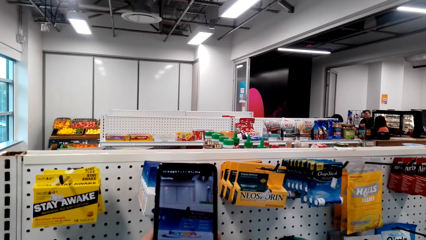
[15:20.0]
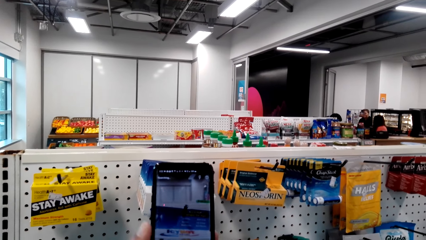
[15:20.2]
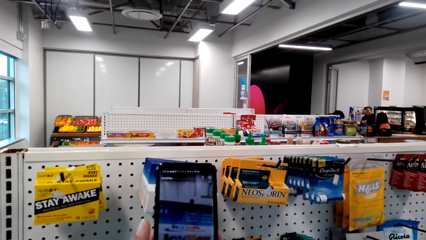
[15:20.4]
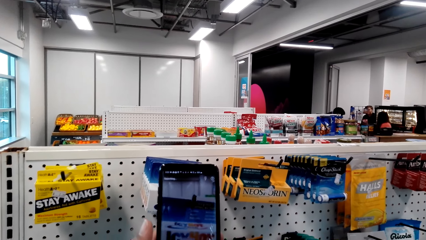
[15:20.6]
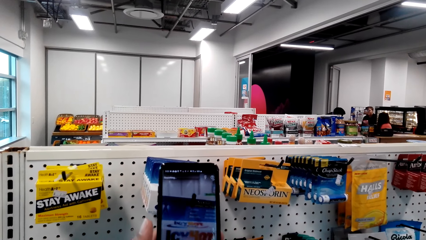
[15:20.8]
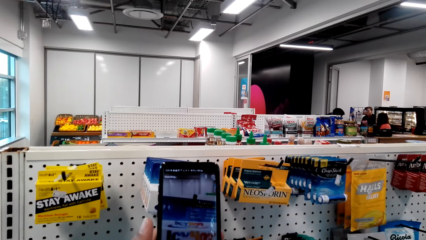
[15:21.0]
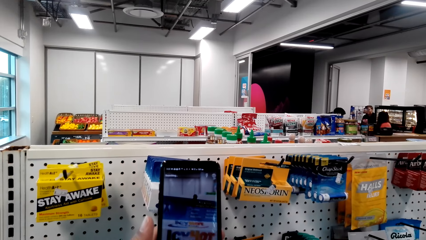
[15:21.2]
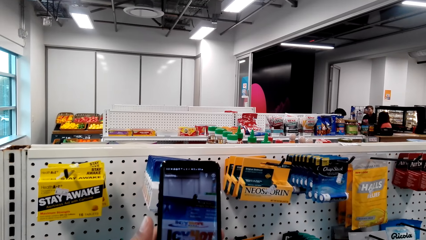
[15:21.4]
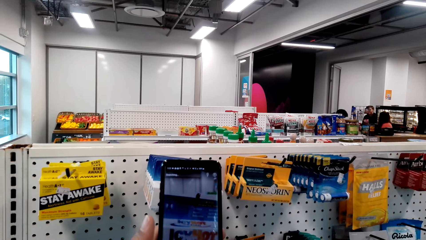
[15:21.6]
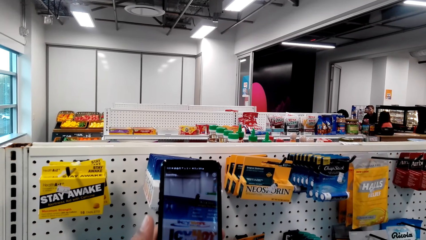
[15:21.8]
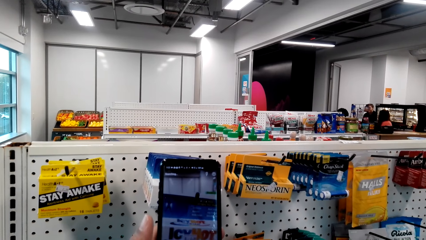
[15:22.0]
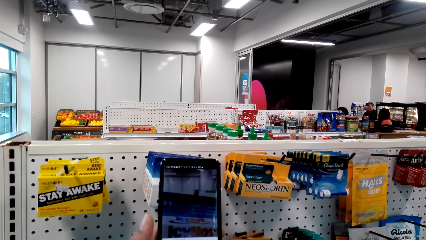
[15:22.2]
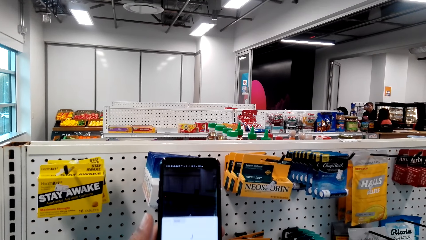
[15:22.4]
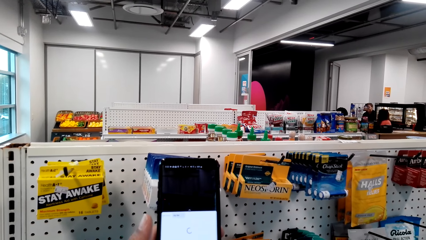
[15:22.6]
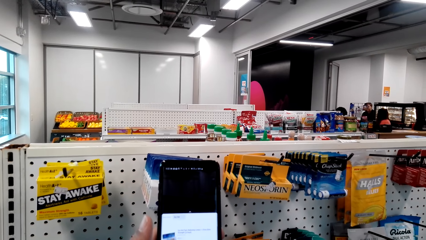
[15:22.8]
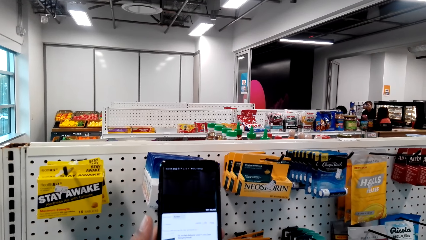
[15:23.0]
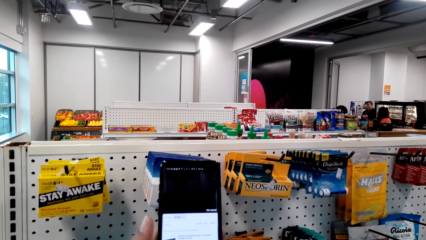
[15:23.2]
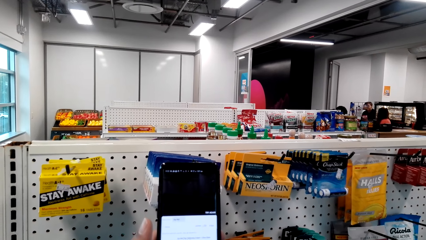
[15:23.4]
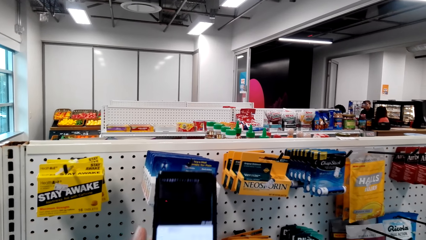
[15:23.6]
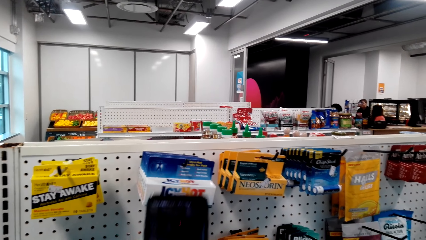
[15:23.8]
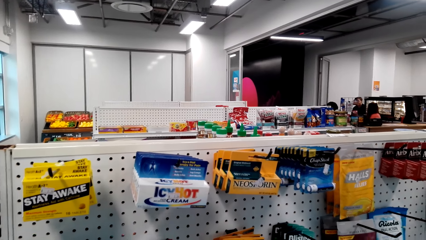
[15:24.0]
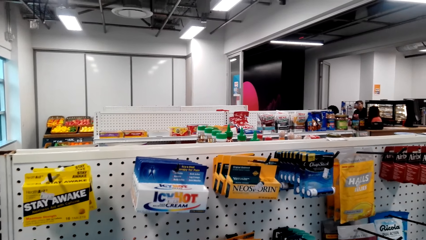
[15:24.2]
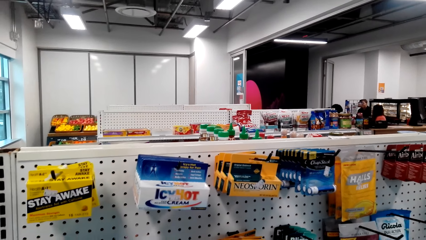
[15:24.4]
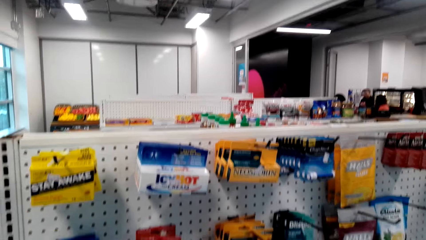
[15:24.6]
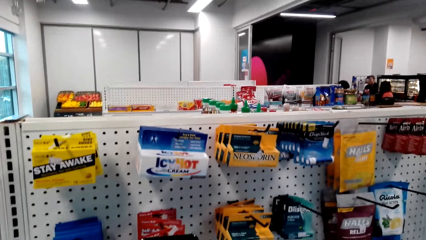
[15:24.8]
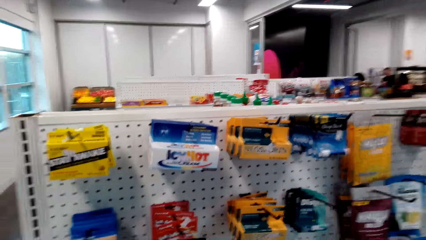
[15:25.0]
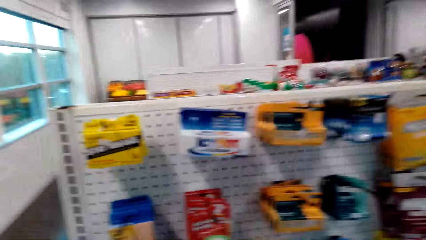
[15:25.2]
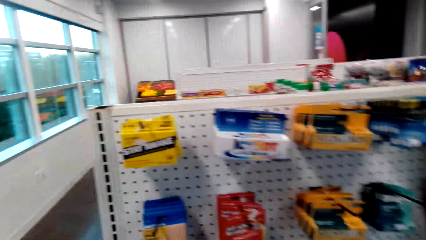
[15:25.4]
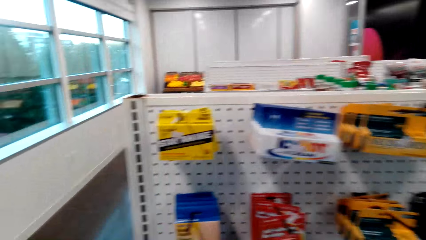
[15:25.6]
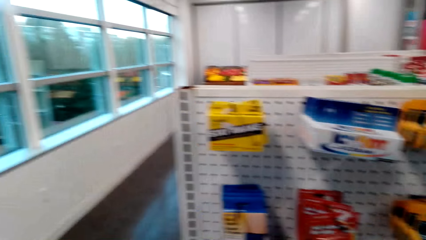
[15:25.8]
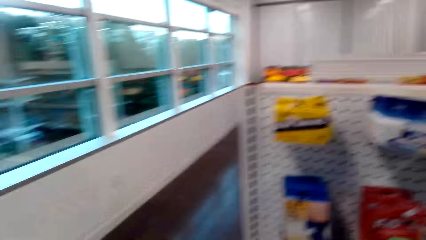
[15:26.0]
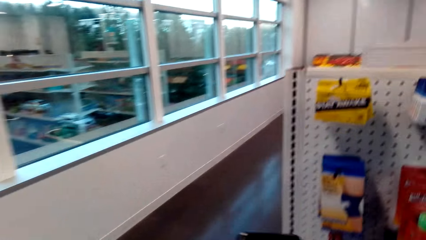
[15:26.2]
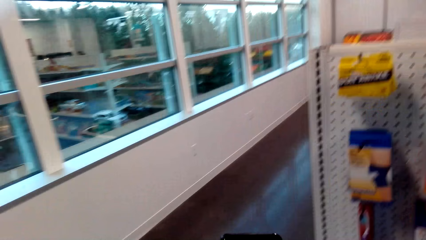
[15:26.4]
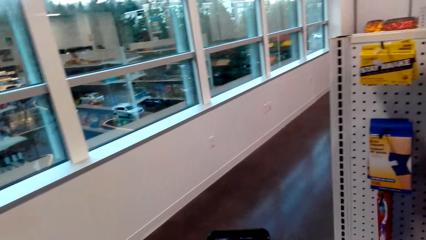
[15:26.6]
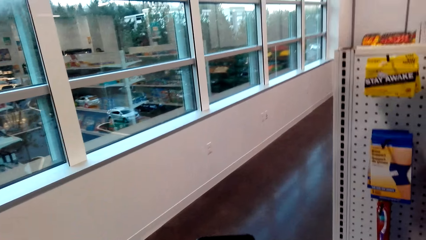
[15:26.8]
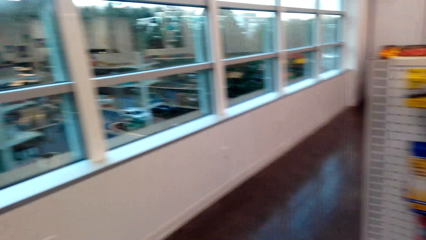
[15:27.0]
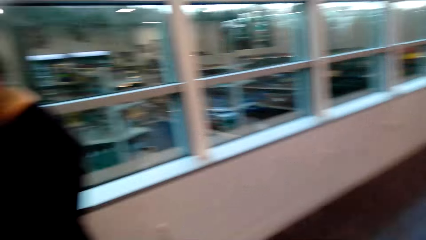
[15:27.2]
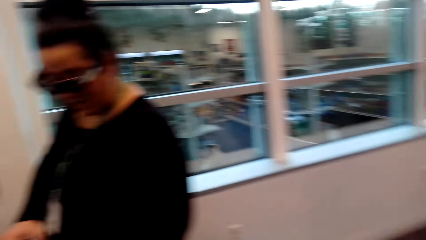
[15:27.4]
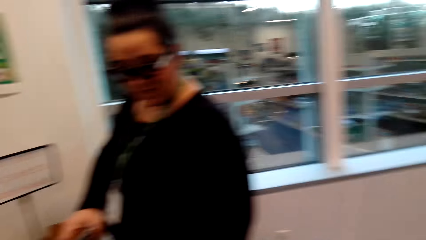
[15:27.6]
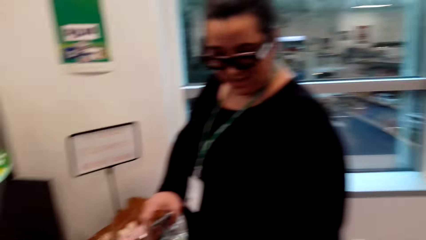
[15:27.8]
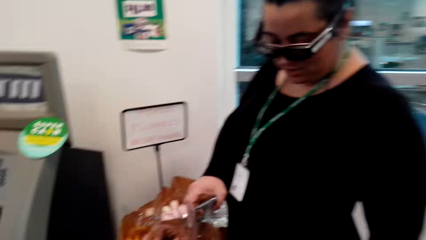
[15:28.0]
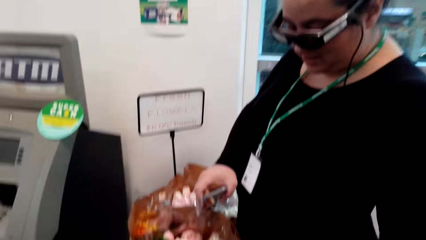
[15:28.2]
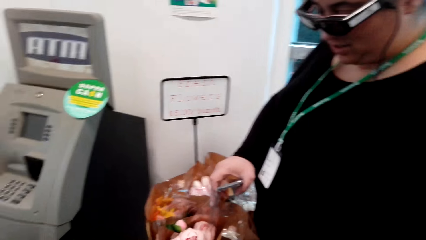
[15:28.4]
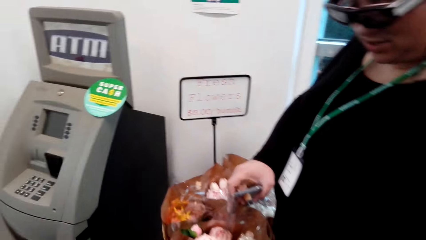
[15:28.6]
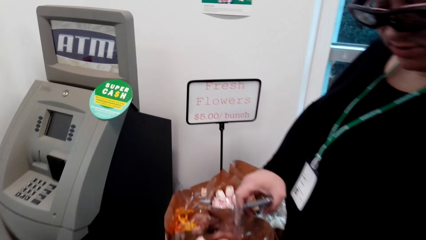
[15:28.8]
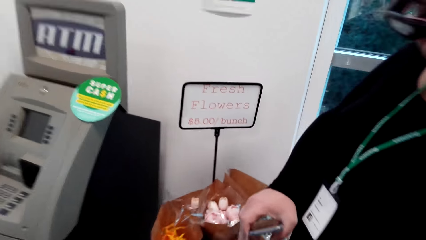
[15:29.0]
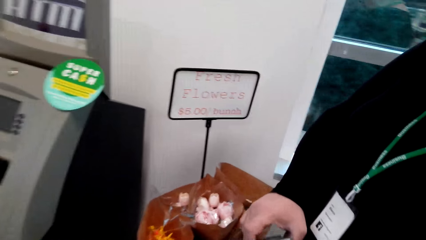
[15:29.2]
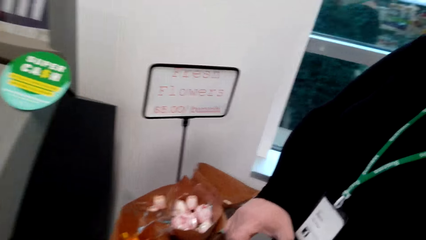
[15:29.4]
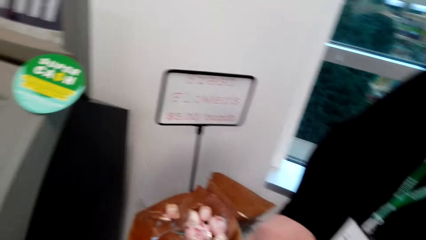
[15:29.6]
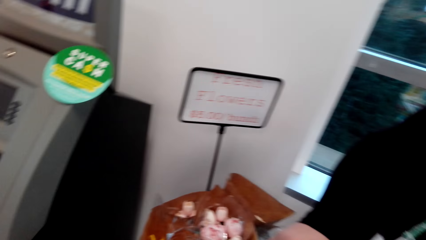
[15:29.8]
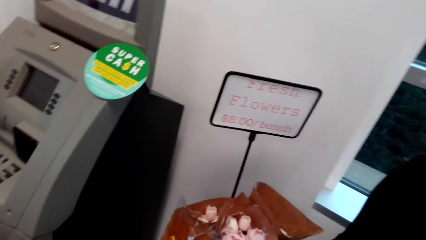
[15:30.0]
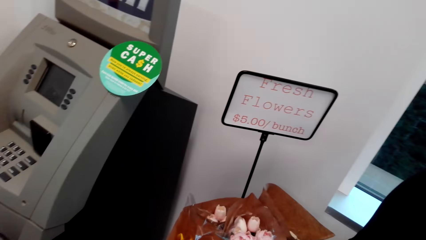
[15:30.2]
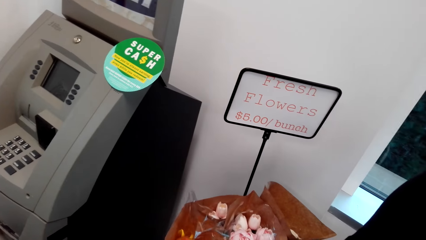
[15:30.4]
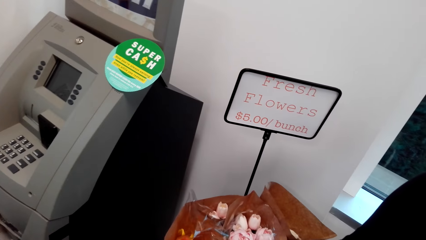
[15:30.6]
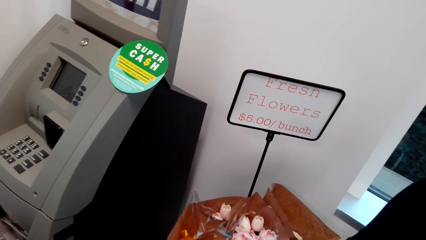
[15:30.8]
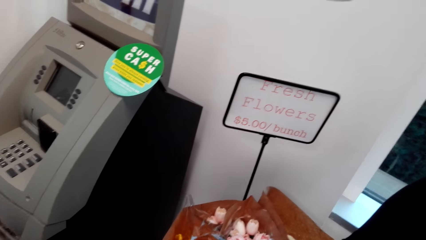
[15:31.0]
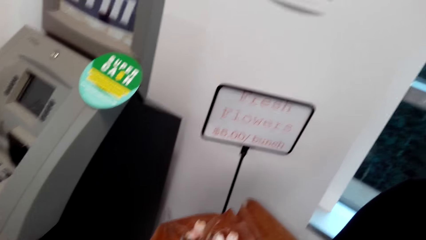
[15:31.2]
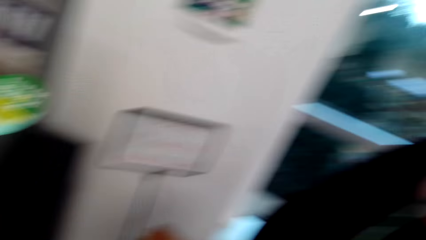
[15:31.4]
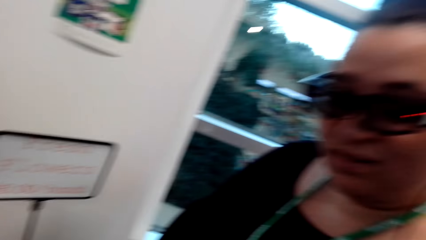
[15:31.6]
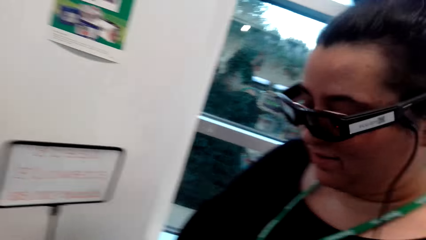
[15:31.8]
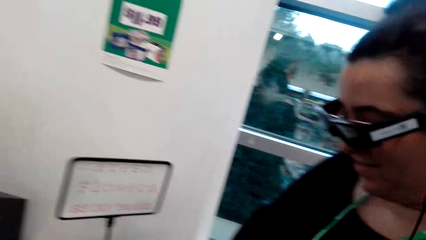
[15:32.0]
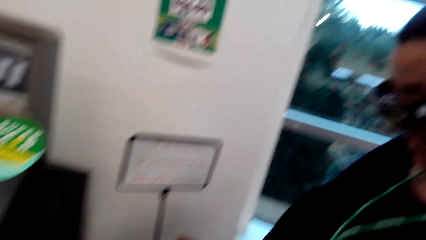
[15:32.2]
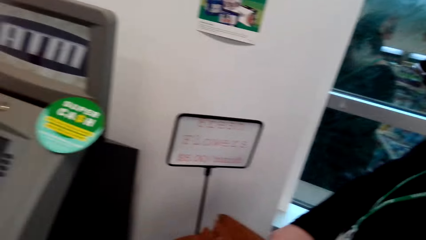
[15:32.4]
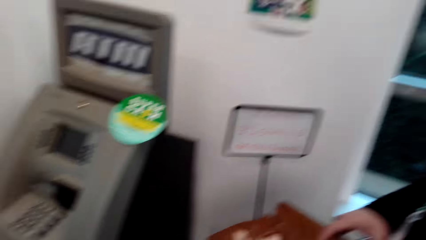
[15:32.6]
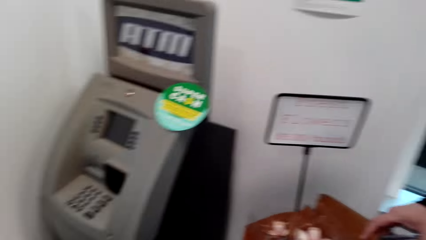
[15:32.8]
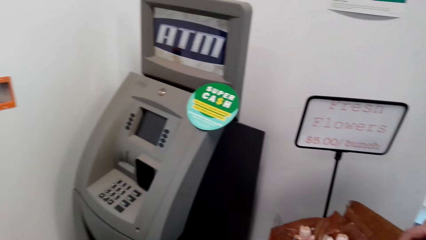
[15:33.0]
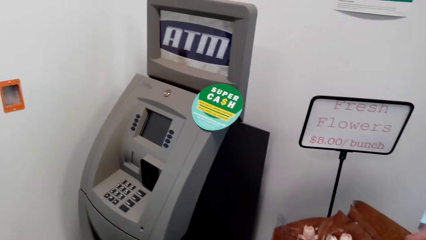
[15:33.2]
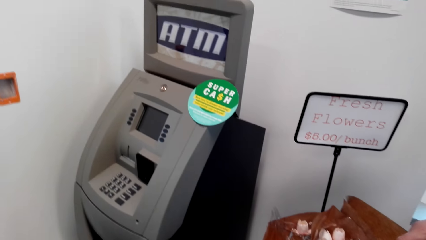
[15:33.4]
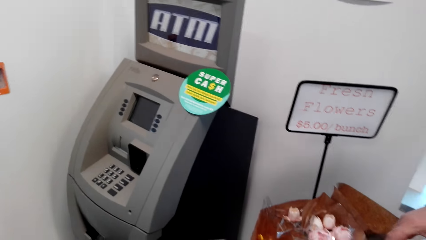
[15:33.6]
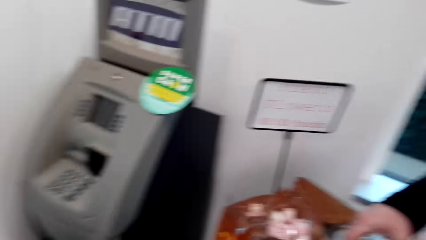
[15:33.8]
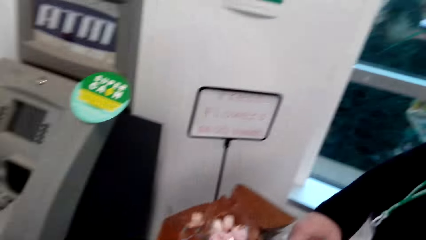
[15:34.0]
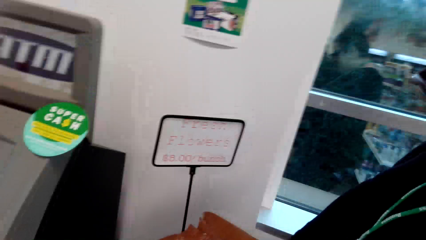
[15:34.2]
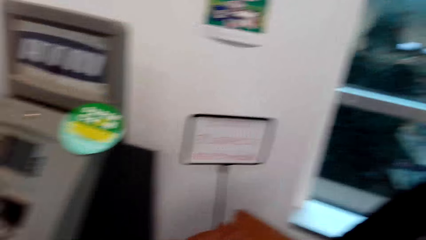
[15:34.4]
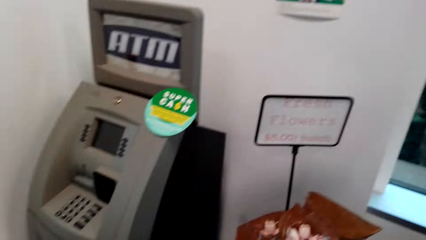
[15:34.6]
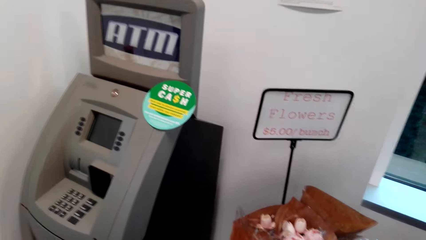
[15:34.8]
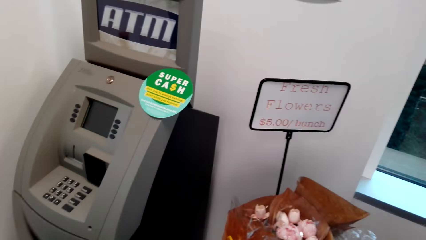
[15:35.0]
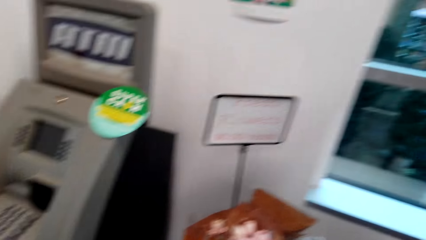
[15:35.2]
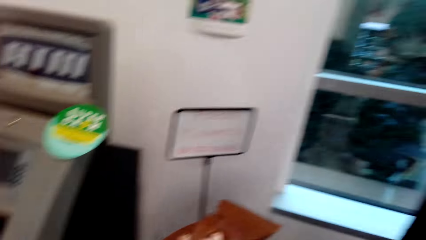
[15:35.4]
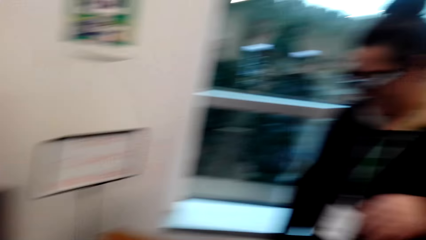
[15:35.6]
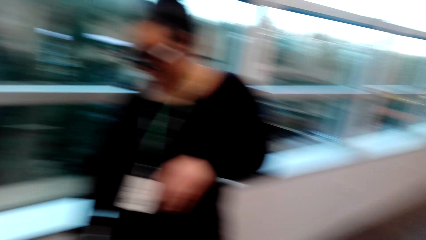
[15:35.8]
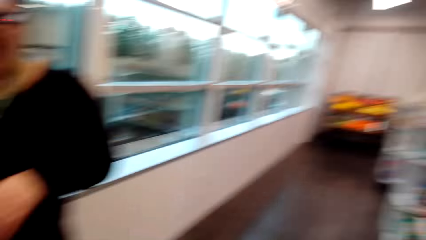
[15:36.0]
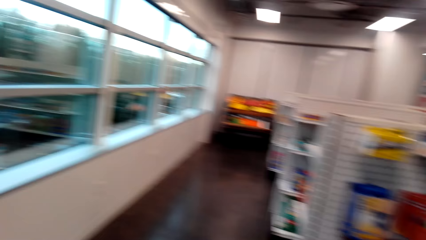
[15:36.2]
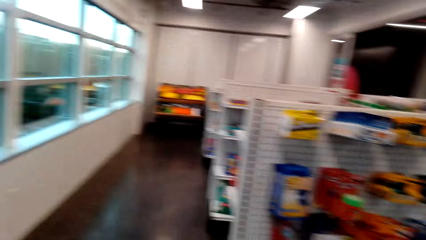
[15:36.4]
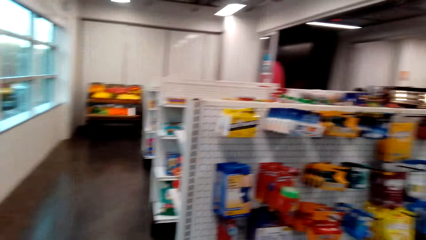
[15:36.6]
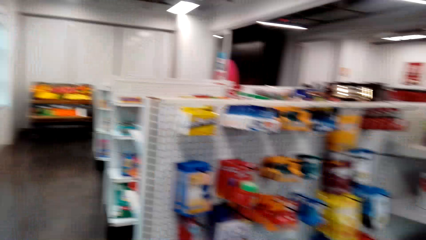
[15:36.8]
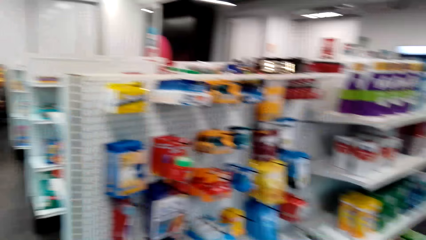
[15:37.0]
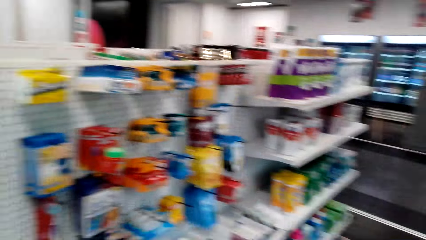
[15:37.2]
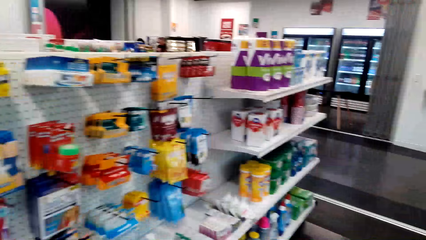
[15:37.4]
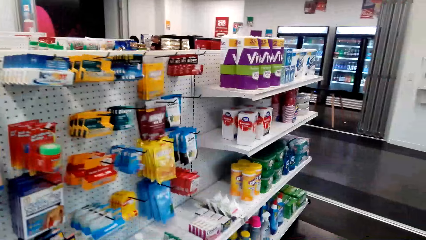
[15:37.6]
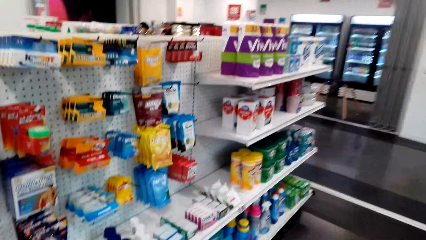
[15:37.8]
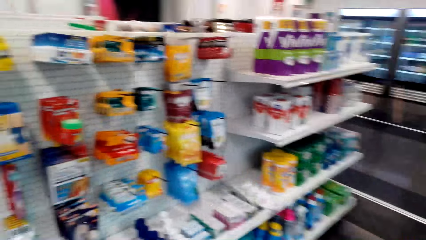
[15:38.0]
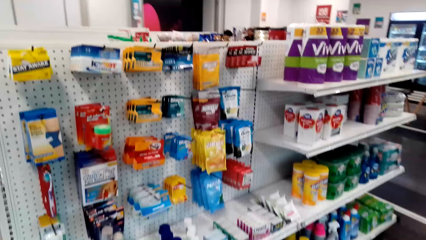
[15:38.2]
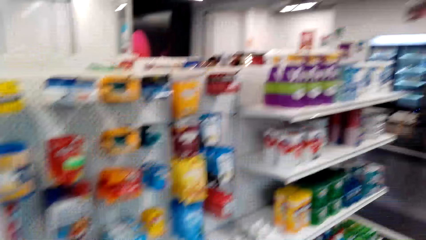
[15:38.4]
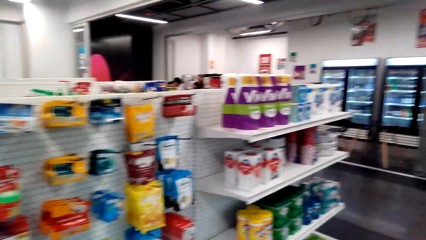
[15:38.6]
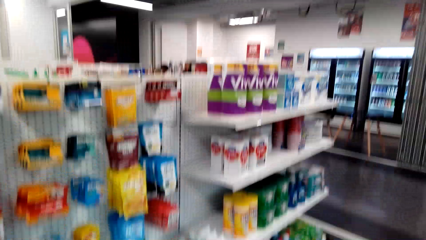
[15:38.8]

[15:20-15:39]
The camera wearer walks around. They turn around. A woman interacts with the camera wearer. The camera wearer looks at the flowers. They respond to the woman. They stare around. They interact with the woman. They turn around. They look around.
